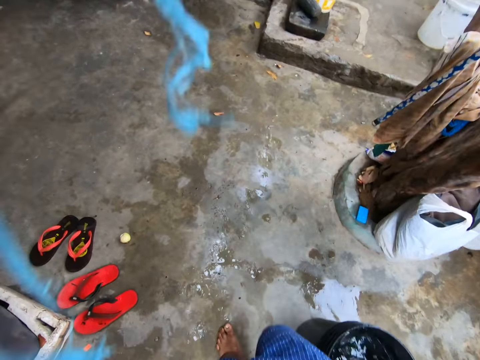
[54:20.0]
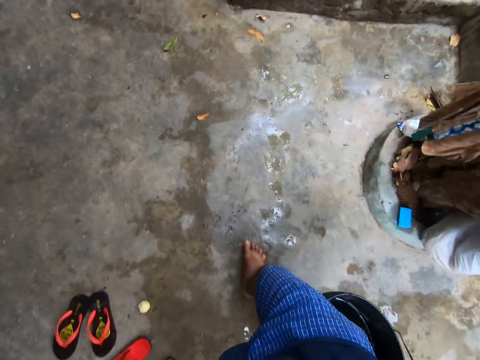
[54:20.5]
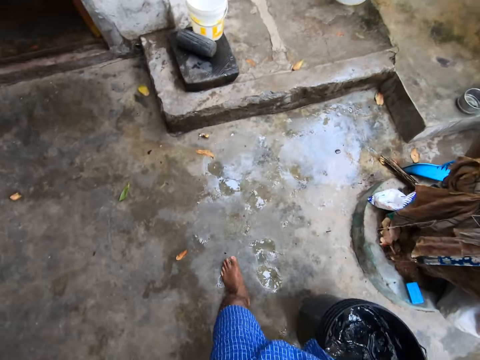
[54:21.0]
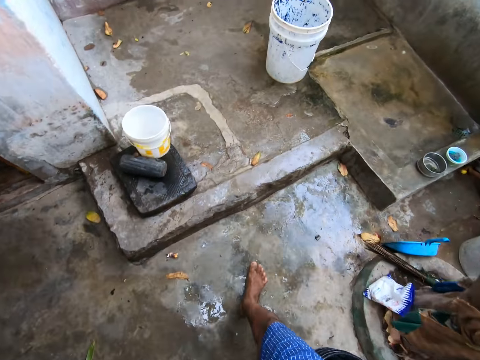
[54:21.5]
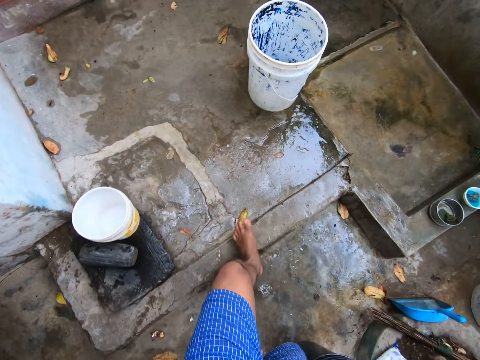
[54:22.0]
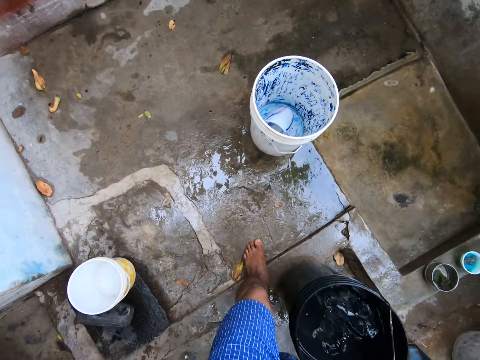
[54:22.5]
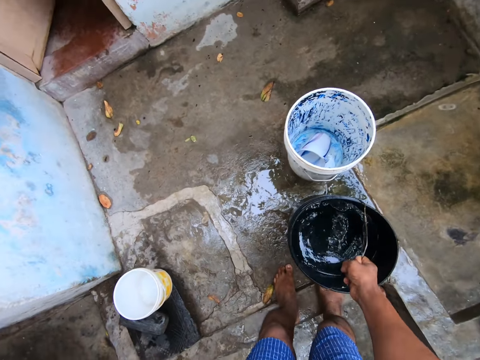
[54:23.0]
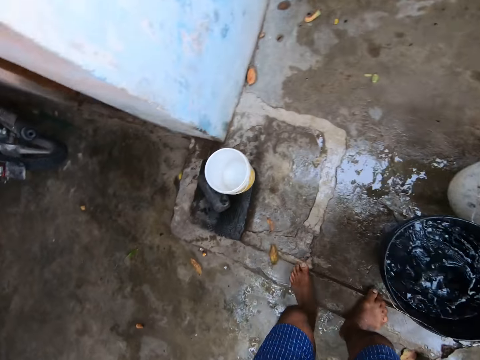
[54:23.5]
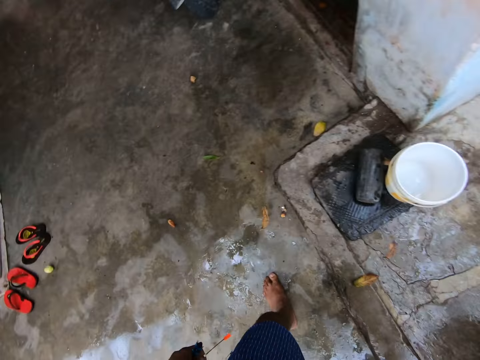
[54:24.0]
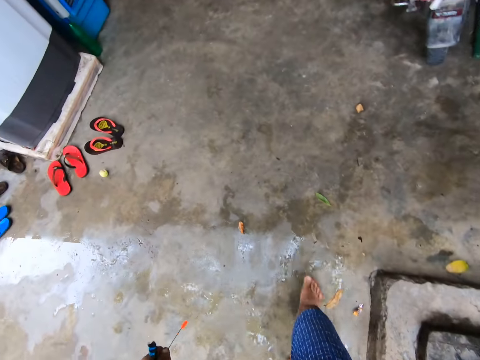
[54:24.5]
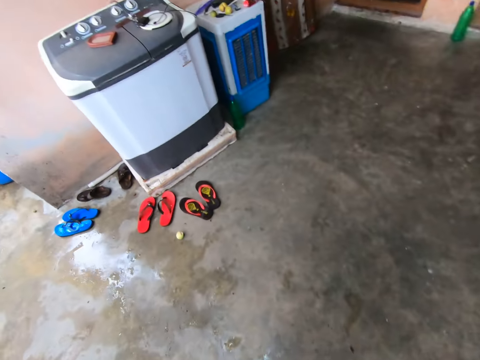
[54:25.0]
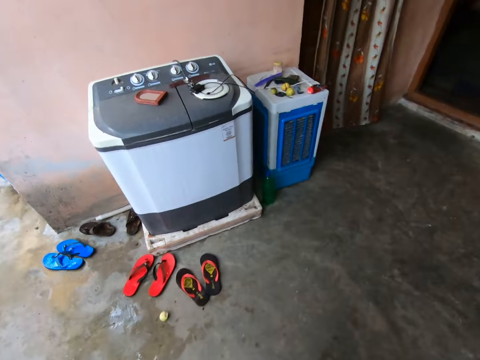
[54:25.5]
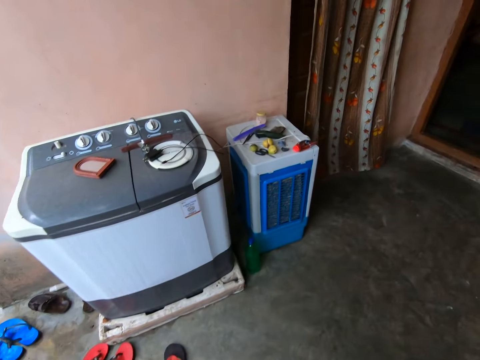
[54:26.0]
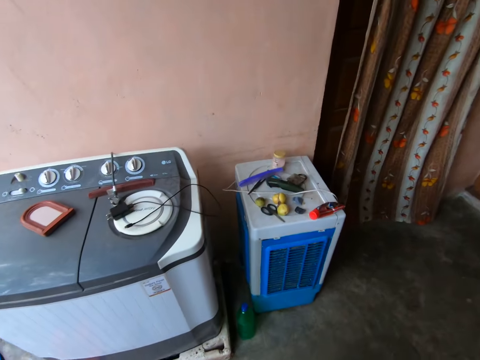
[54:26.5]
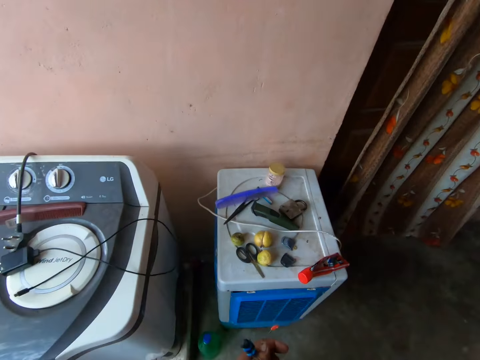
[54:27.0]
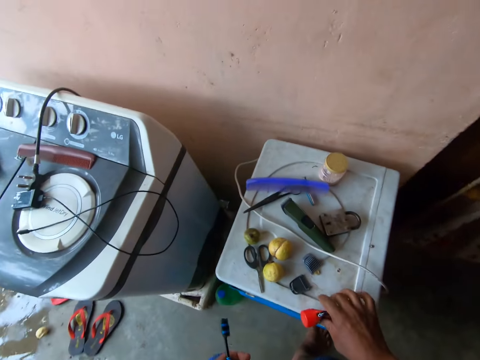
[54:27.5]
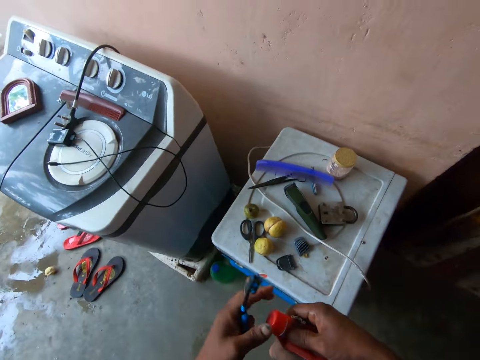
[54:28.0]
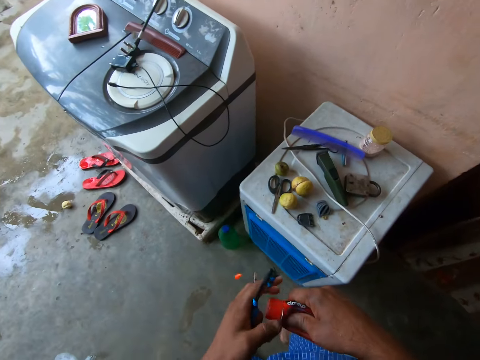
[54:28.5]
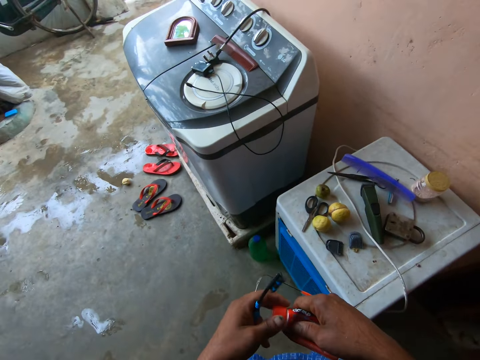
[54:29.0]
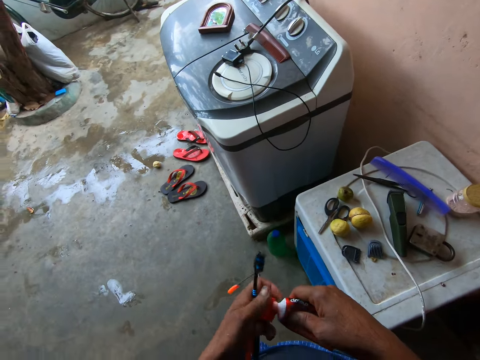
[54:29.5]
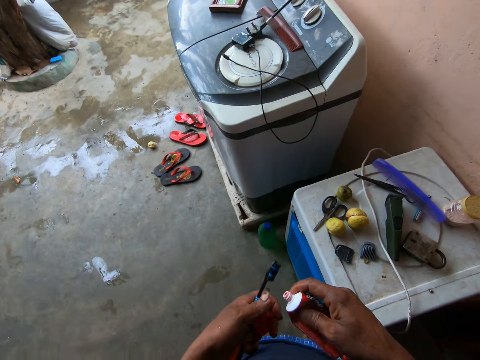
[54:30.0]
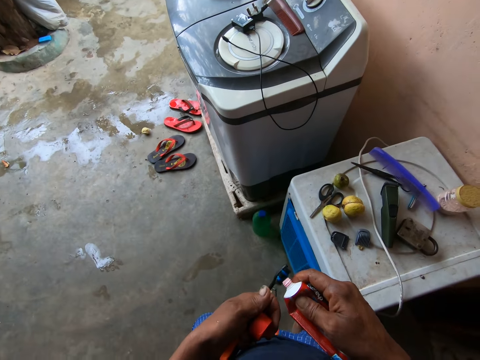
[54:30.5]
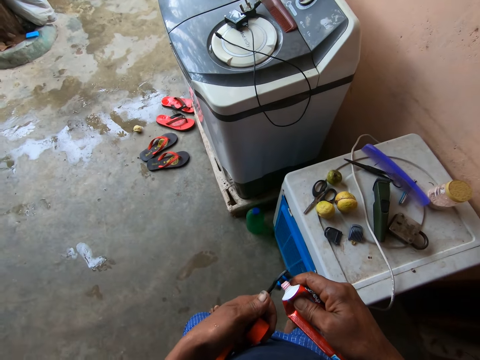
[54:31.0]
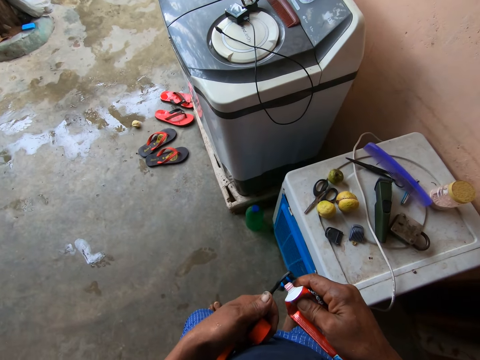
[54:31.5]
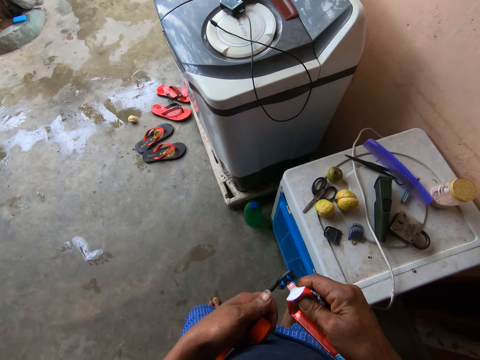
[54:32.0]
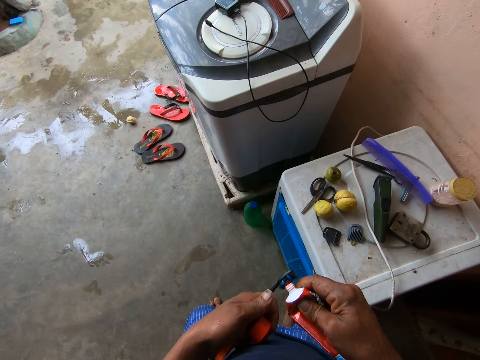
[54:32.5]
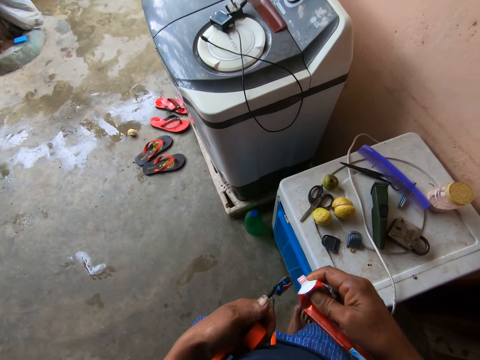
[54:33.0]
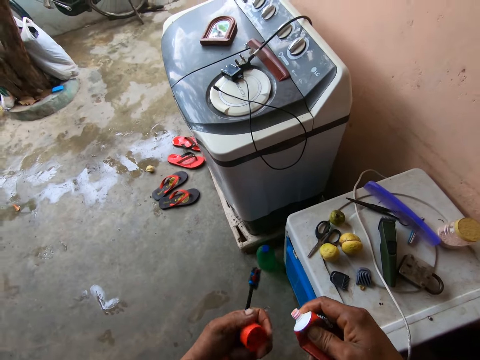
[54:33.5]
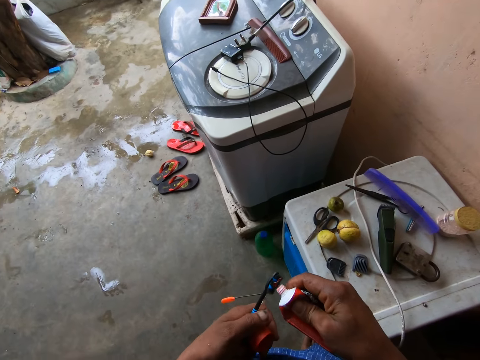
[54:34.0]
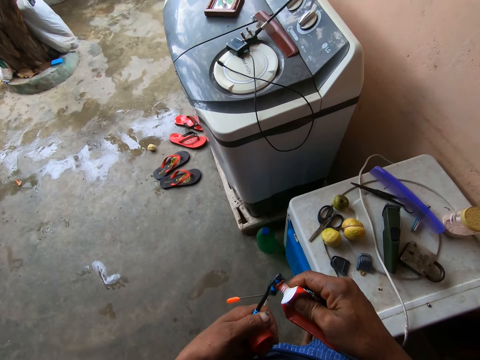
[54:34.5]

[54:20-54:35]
The camera wearer holds water with the bucket. They place the bucket of water in the washing area. They walk towards the washing machine. They pick up the can of toothpaste. They hold the toothpaste. They open the can of toothpaste. They hold the toothbrush with the left hand. They remove toothpaste from the can onto the toothbrush.

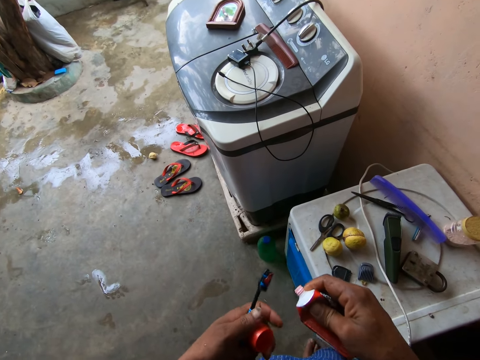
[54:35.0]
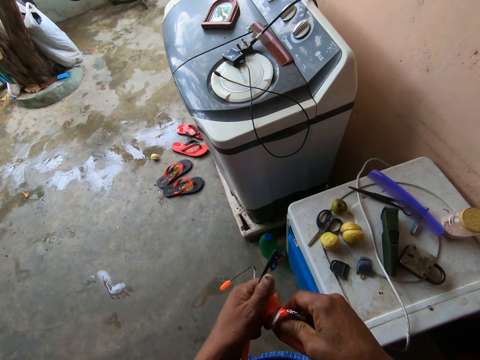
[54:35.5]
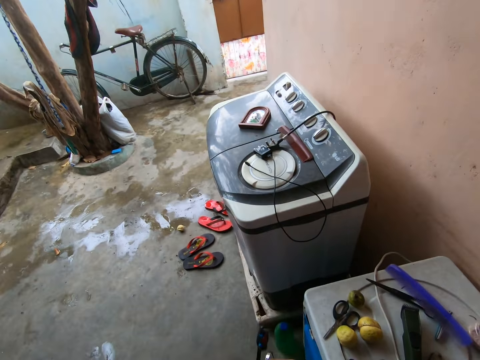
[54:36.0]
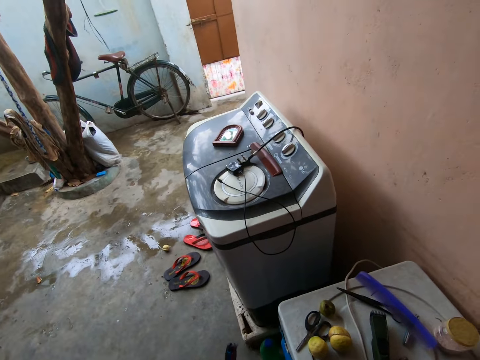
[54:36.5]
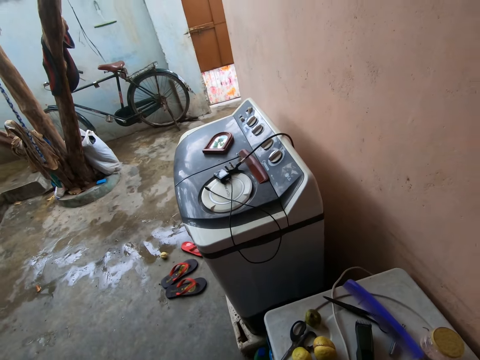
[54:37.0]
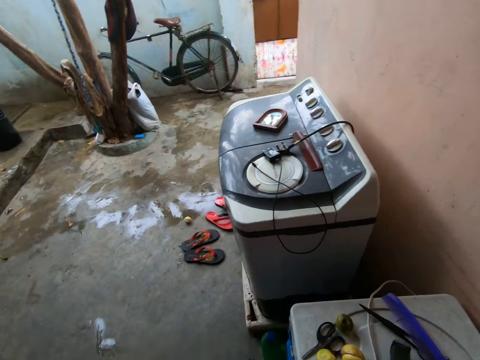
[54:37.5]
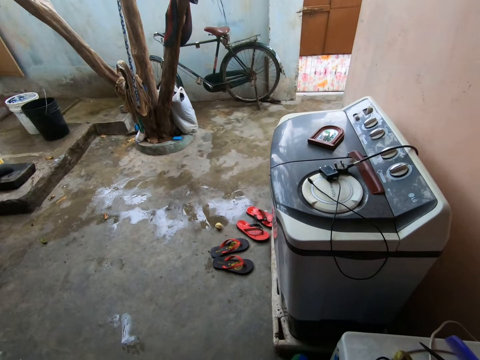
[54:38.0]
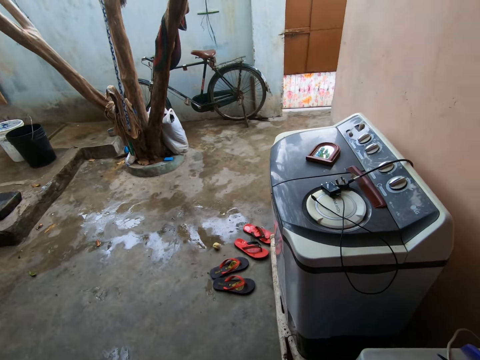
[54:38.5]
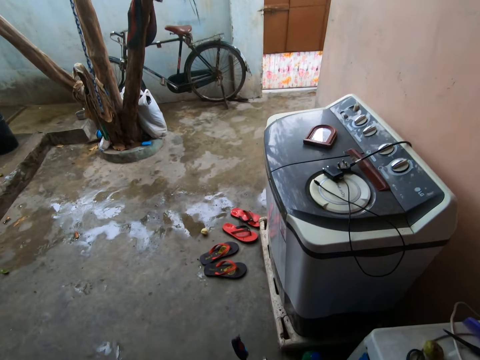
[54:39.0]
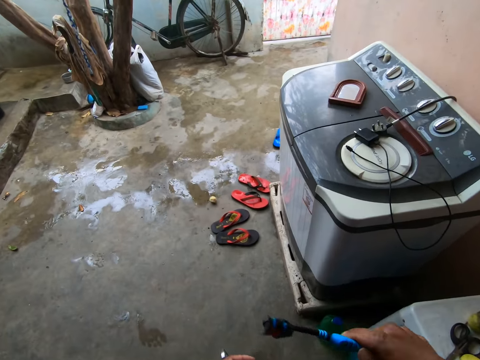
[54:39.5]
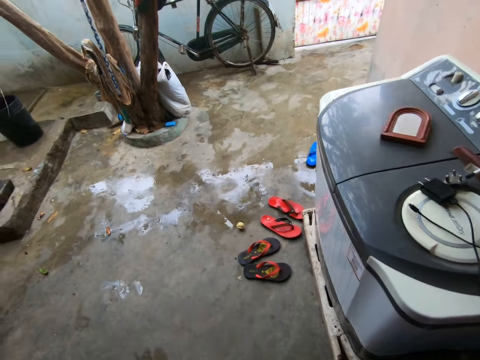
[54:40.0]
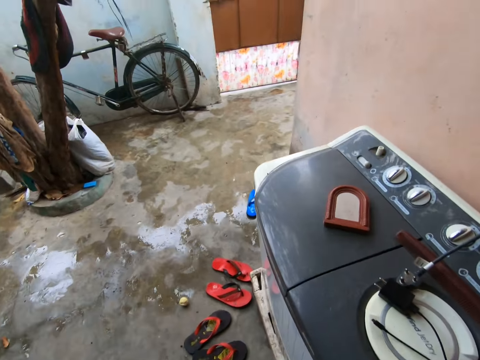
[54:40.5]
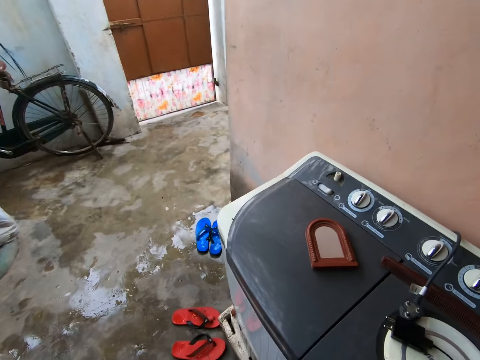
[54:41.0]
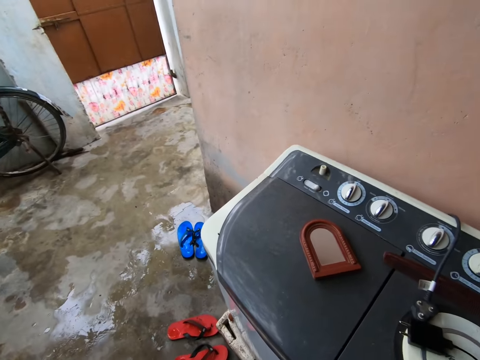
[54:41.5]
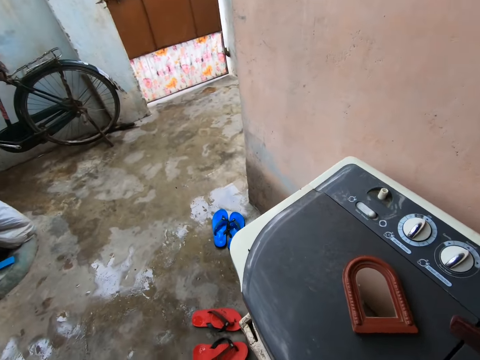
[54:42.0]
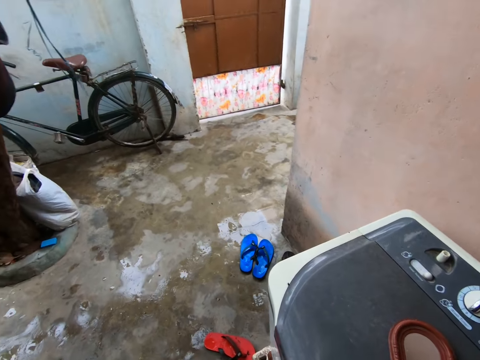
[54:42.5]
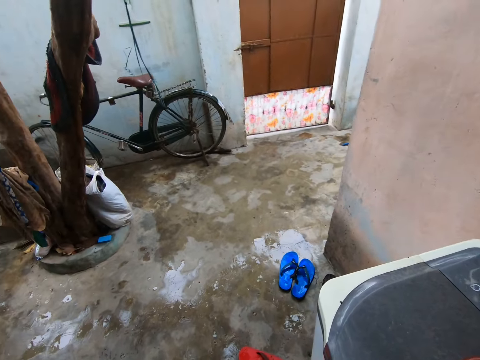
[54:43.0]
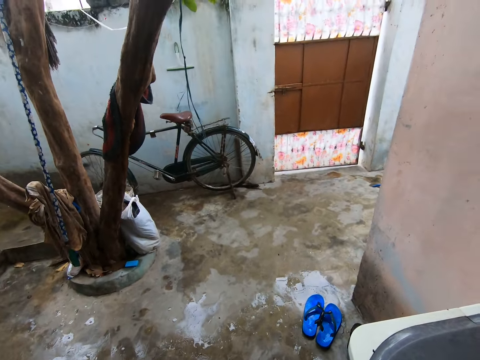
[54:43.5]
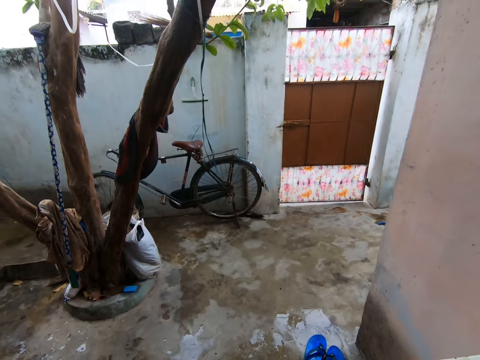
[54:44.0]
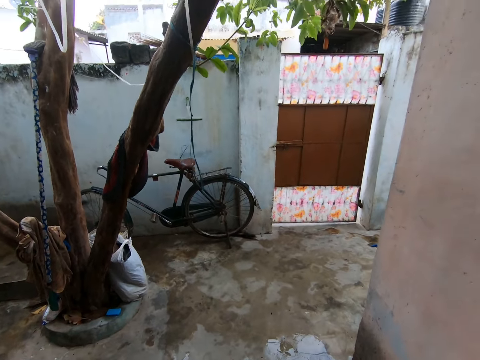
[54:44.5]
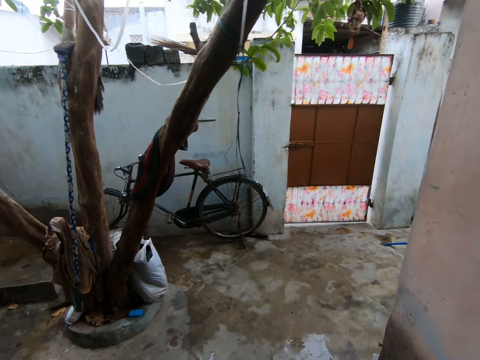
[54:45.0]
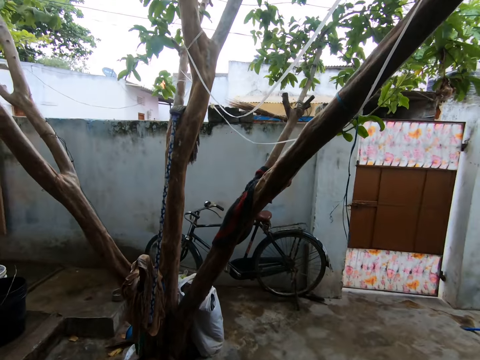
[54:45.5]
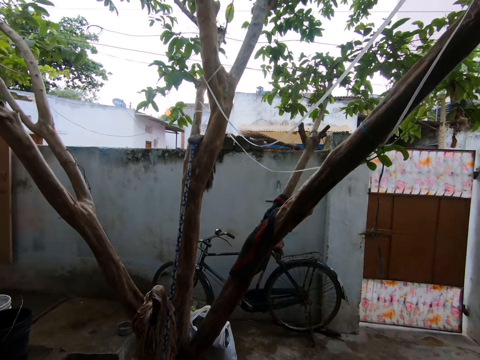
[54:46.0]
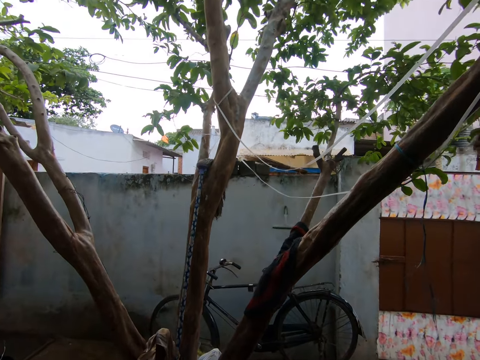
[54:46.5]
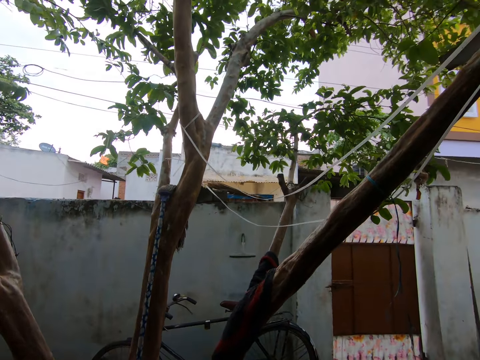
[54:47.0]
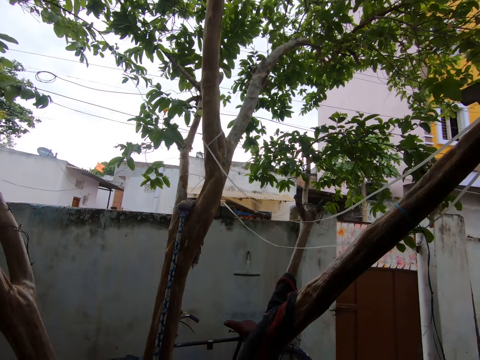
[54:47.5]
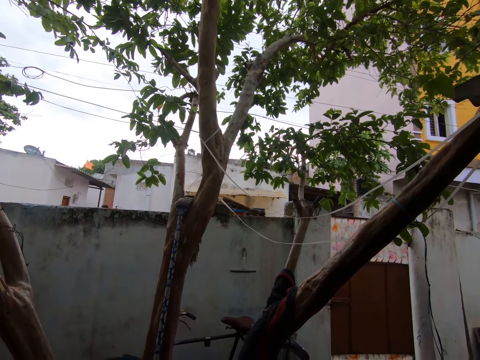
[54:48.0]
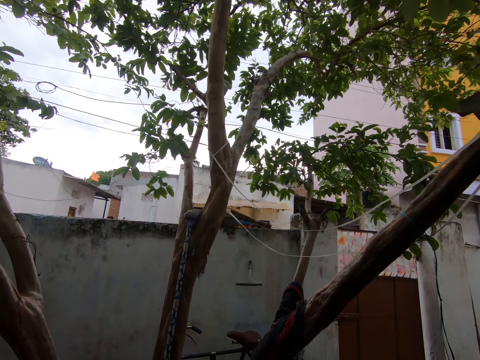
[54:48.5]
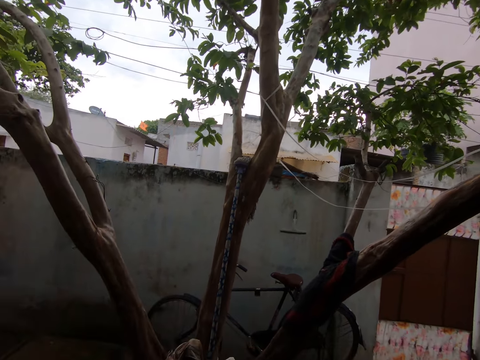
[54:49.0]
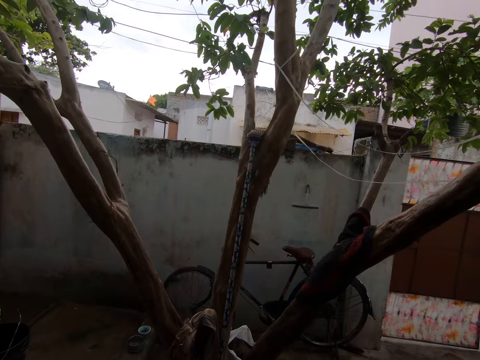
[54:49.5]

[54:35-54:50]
The camera wearer closes the can of toothpaste. He stares at the washing machine. He brushes his teeth with the toothbrush. He walks towards the bicycle. He brushes the teeth.
